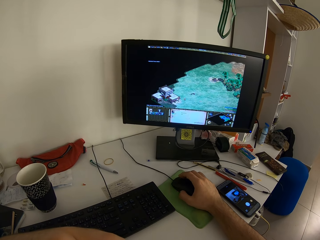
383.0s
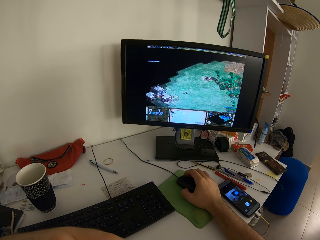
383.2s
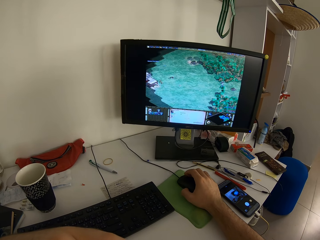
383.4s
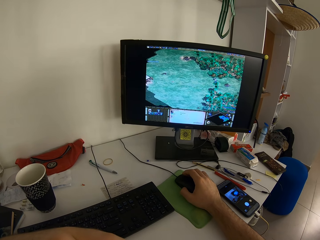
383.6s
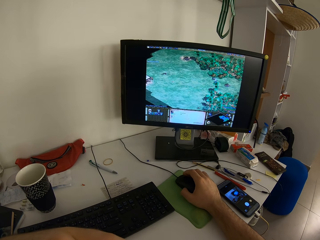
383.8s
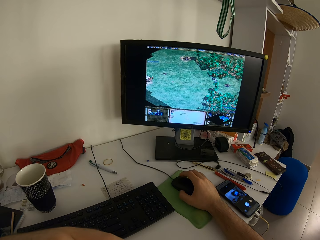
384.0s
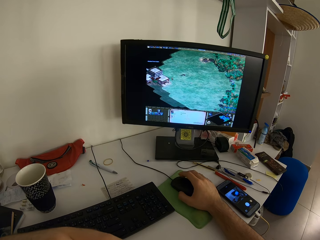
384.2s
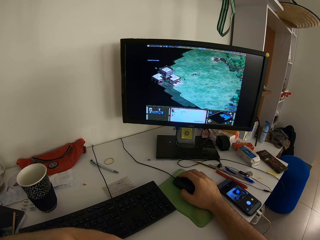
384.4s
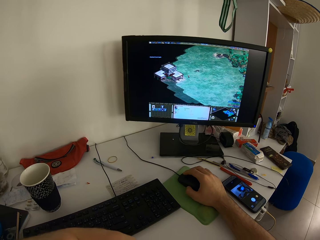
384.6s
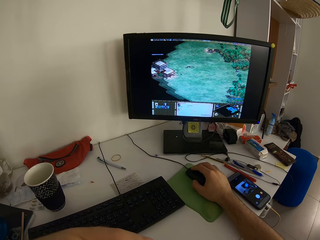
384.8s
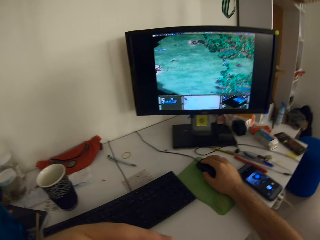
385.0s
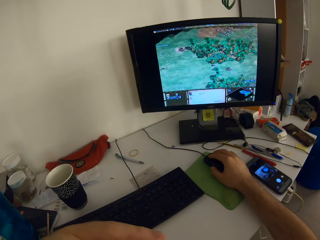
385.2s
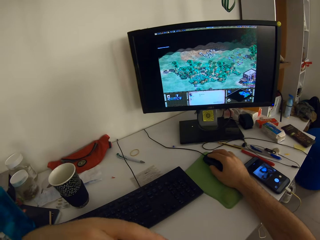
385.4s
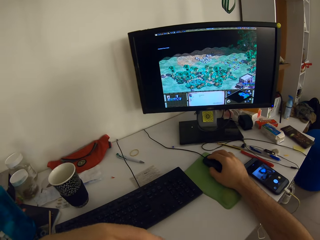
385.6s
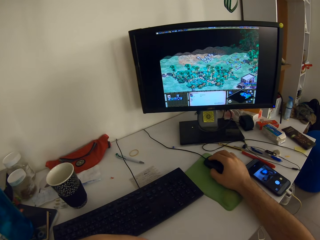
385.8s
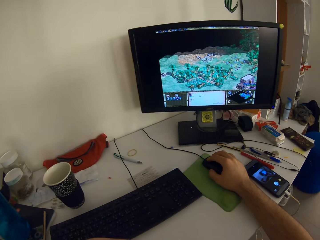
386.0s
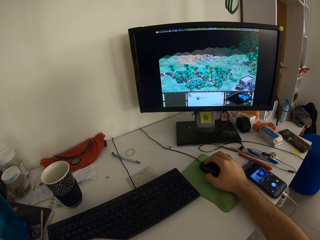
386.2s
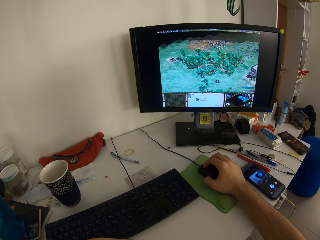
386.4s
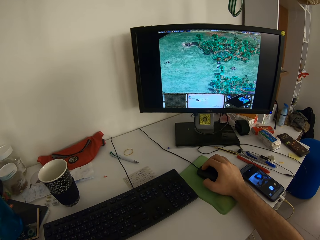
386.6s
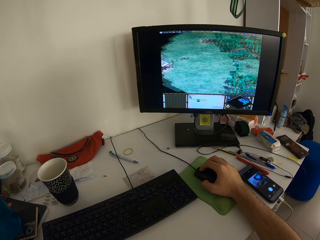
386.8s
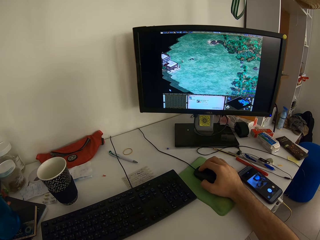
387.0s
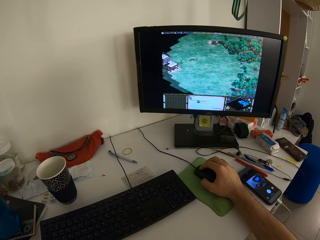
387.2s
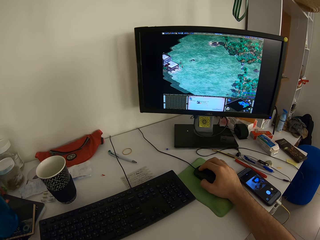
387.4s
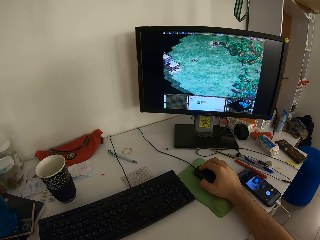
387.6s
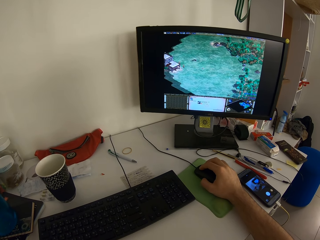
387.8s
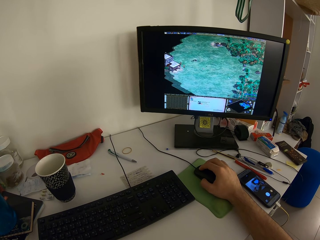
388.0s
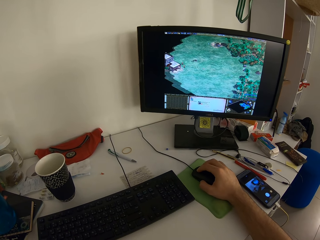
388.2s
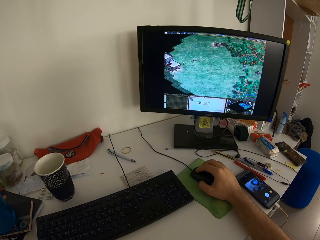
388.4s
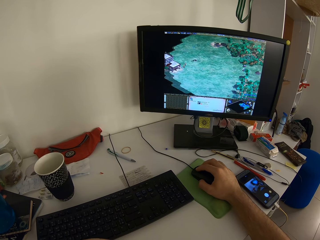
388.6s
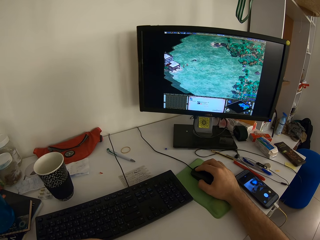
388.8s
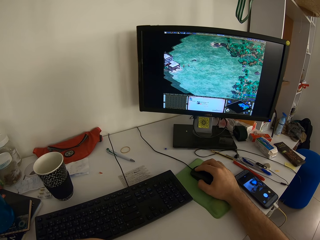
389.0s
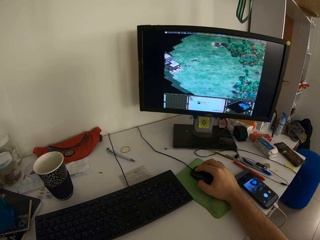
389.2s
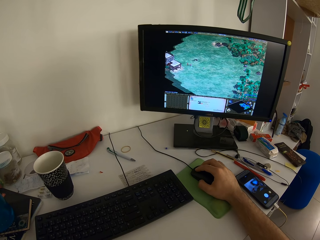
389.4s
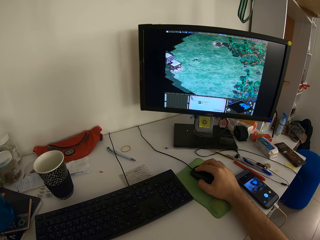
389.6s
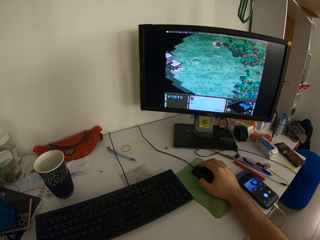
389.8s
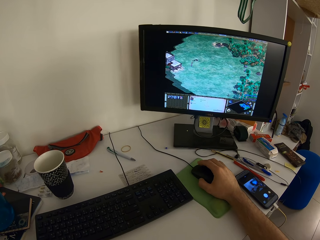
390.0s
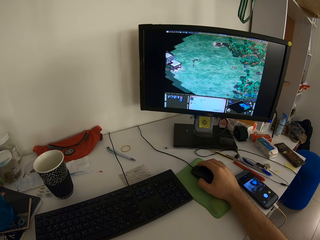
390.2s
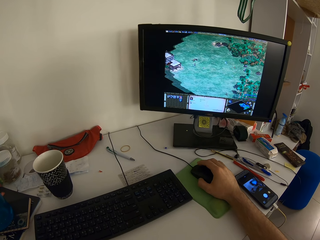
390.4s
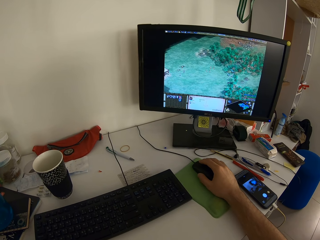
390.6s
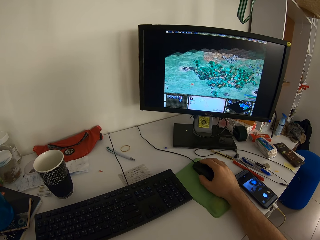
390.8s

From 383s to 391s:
The camera wearer moves the left hand.

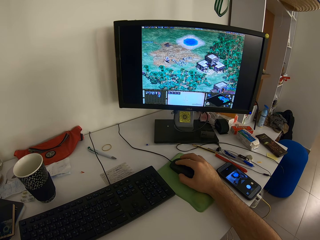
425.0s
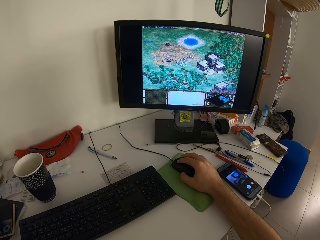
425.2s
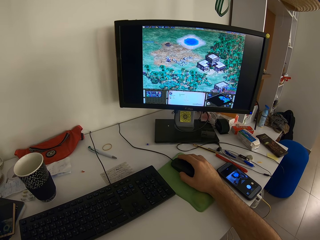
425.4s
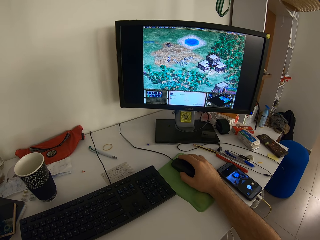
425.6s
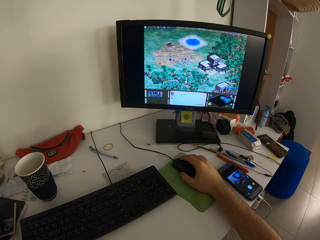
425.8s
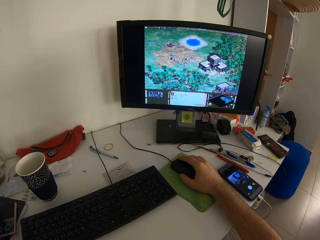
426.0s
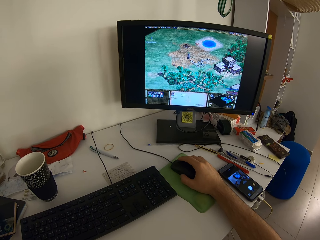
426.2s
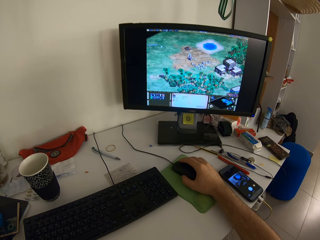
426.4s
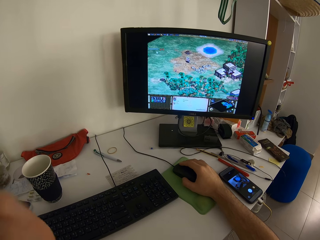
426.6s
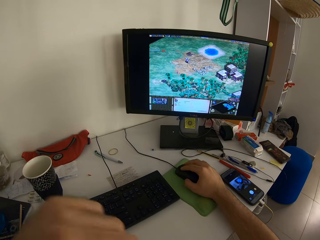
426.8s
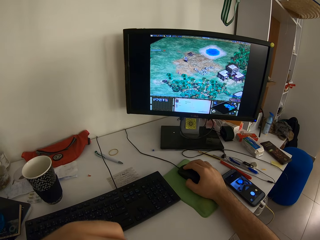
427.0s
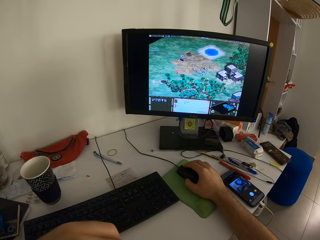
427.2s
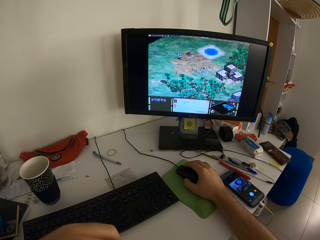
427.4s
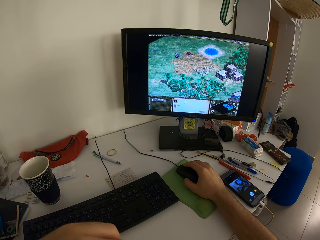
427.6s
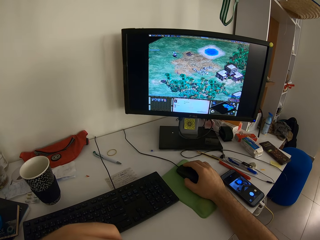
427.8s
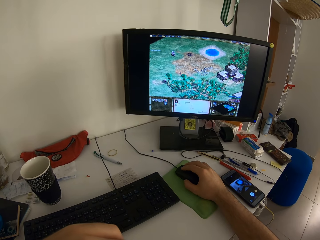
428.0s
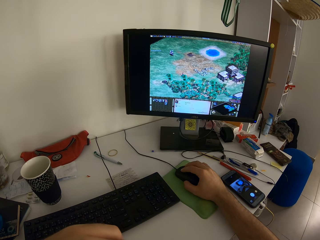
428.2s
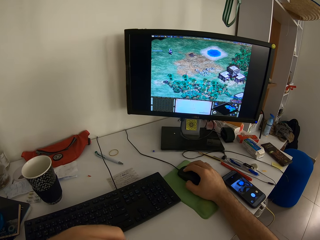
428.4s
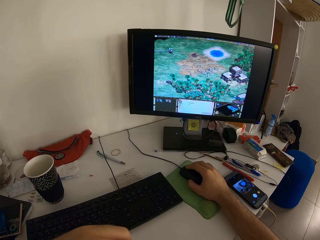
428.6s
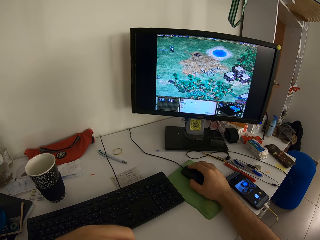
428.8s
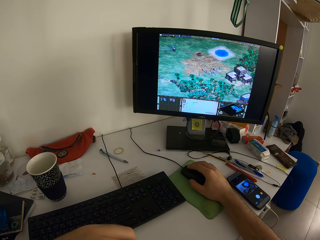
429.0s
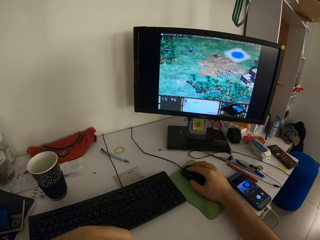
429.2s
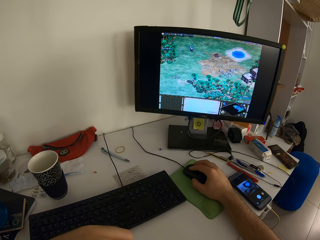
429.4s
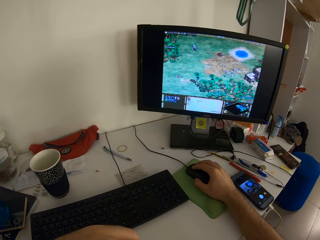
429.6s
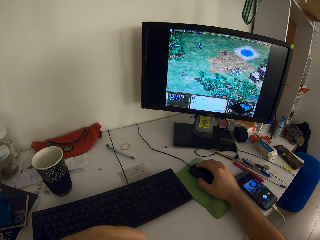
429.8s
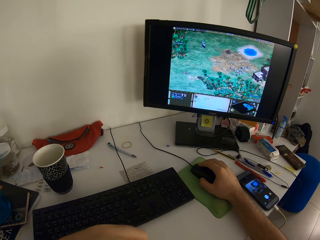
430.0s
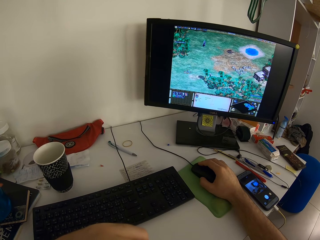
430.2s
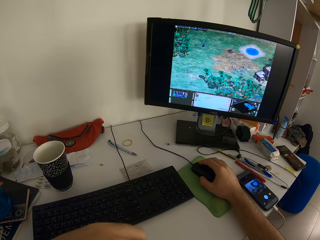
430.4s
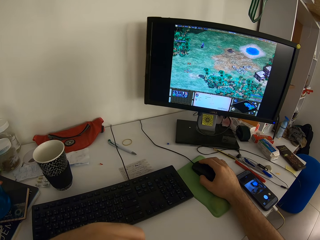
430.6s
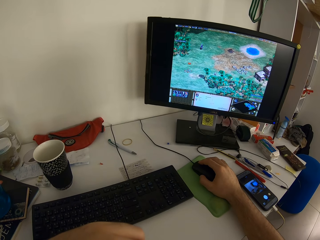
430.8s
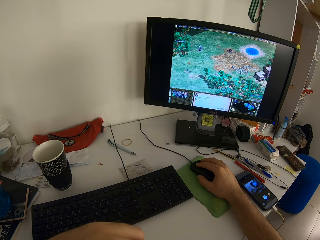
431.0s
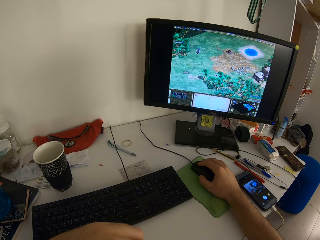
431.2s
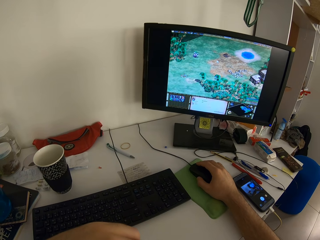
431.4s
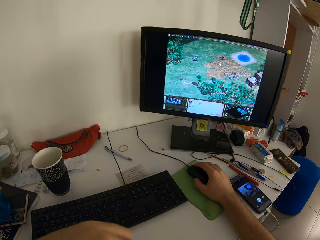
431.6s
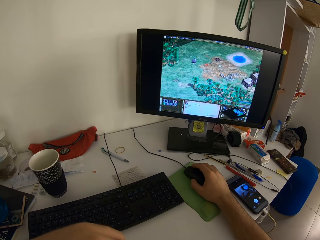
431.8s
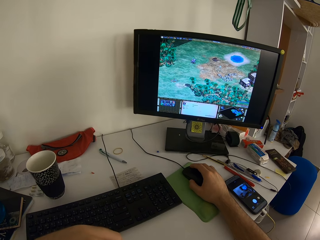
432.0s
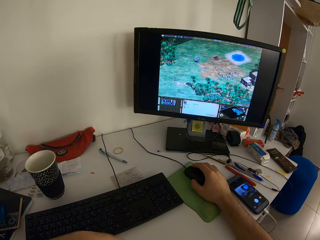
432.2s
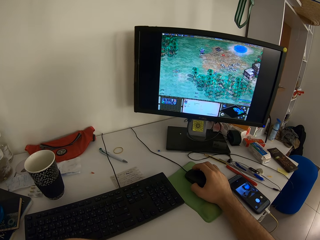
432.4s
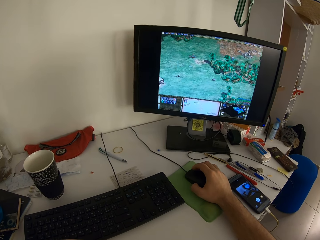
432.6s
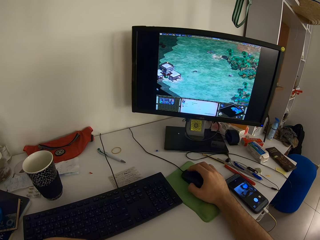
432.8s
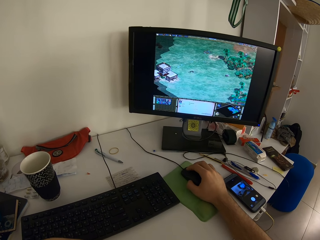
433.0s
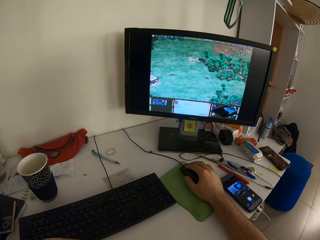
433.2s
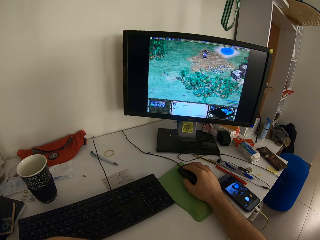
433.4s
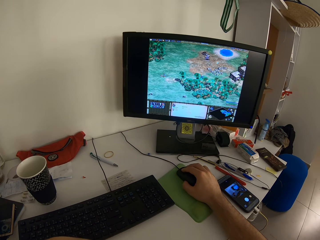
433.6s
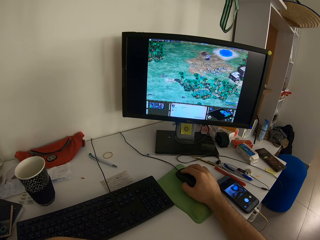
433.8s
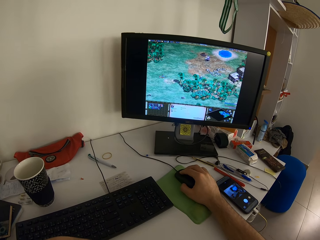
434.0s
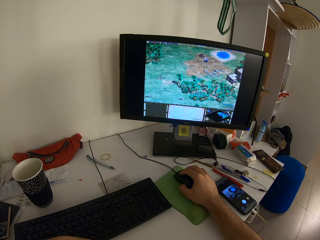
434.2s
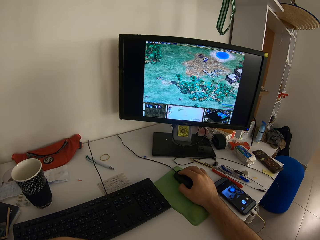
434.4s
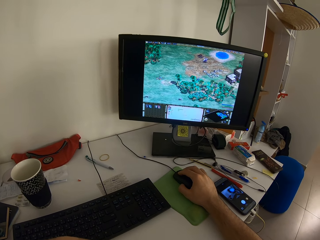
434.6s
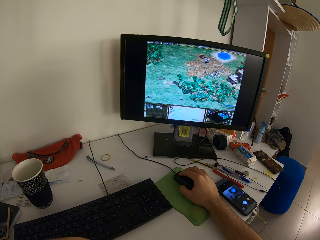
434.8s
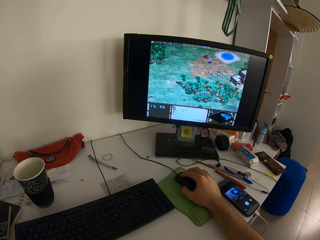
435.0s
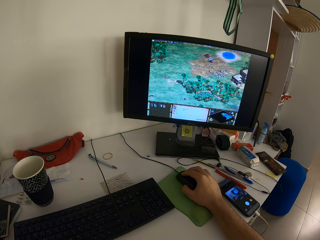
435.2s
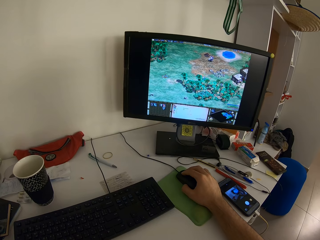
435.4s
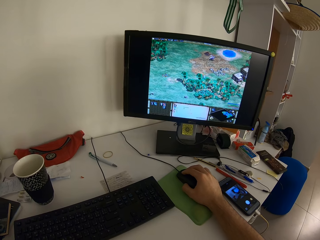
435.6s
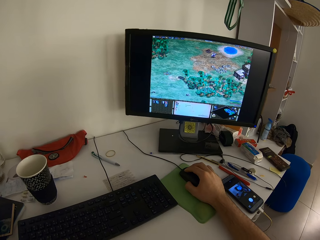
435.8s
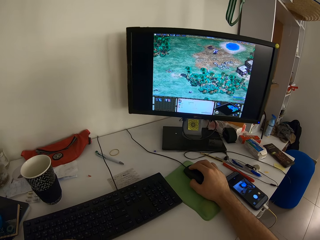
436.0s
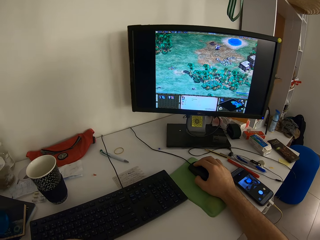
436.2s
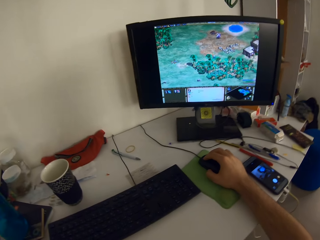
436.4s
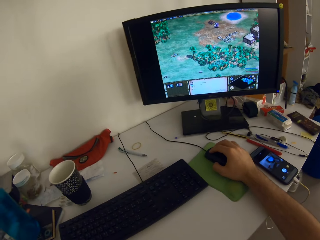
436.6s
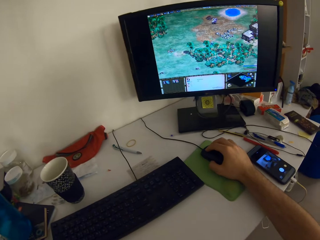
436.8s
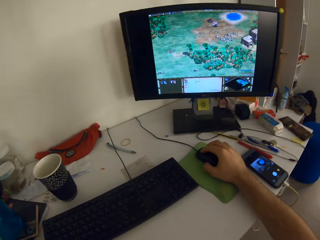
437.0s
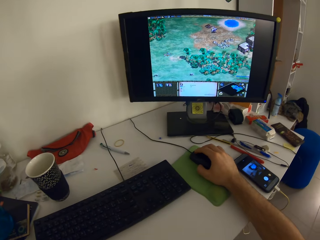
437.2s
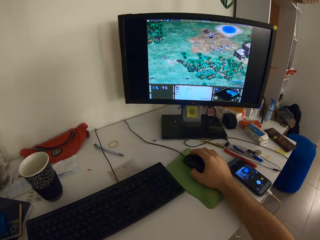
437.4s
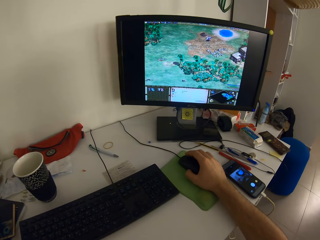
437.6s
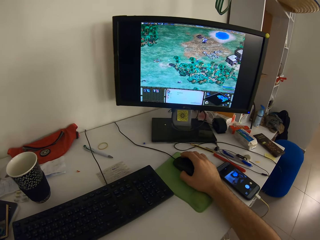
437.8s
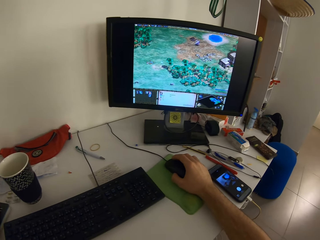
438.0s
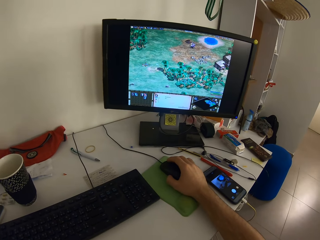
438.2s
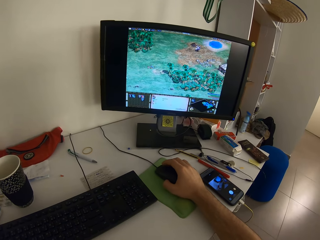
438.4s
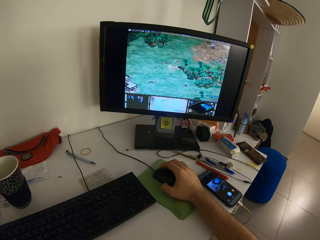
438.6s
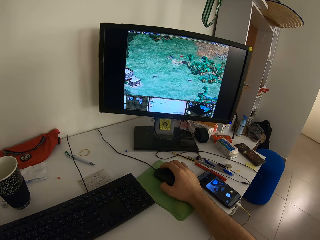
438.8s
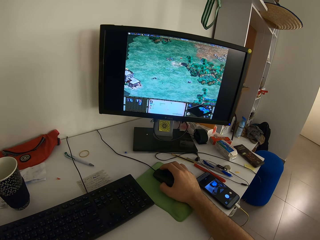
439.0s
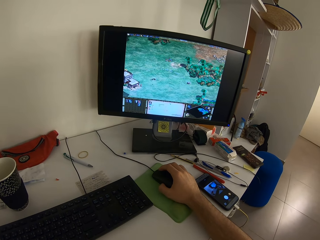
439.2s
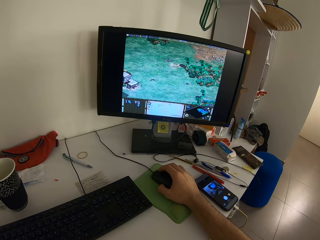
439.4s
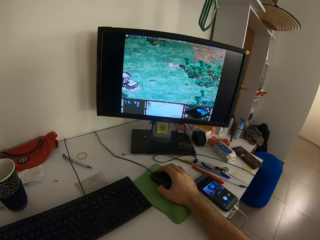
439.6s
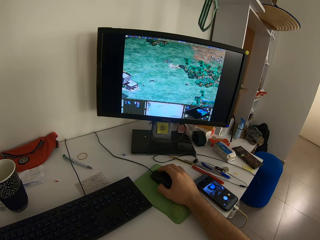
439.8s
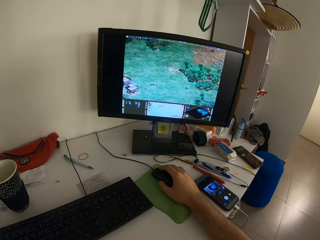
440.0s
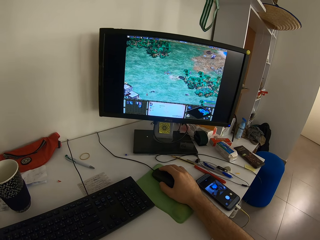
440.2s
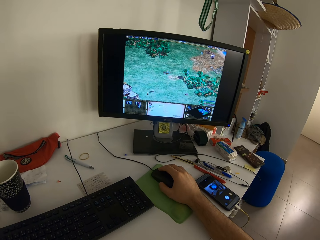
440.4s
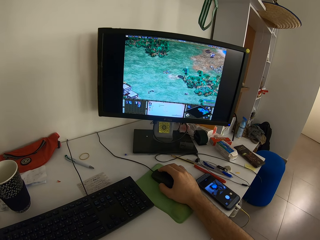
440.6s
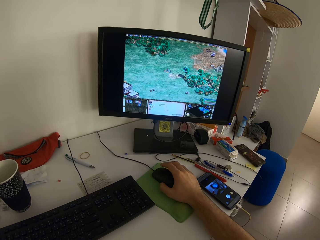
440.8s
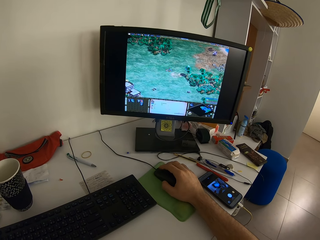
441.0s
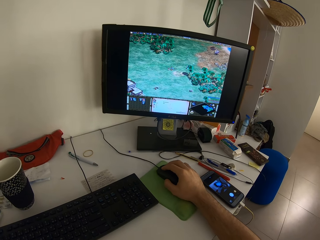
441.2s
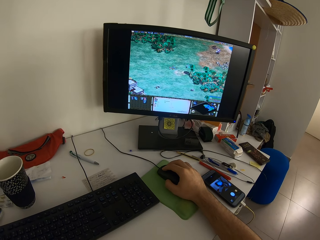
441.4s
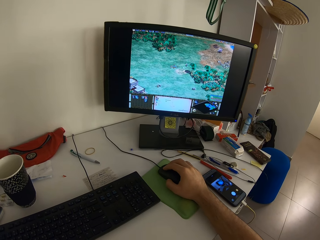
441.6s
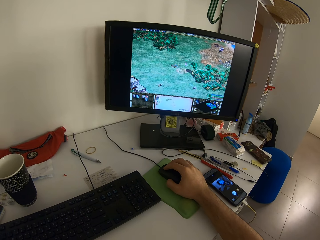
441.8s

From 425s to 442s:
The camera wearer lowers the left hand.
